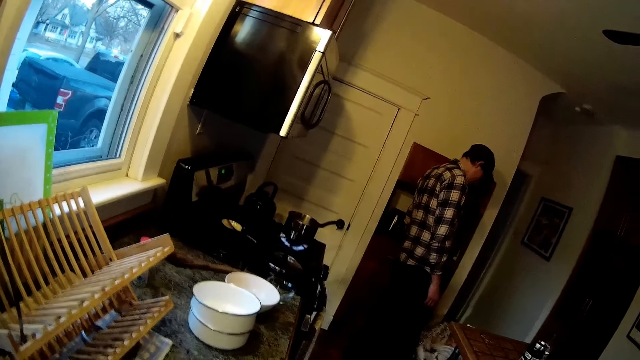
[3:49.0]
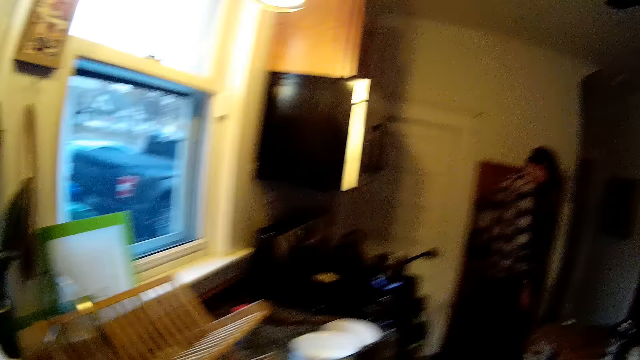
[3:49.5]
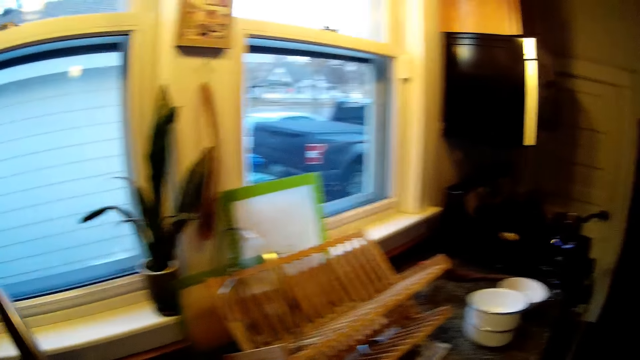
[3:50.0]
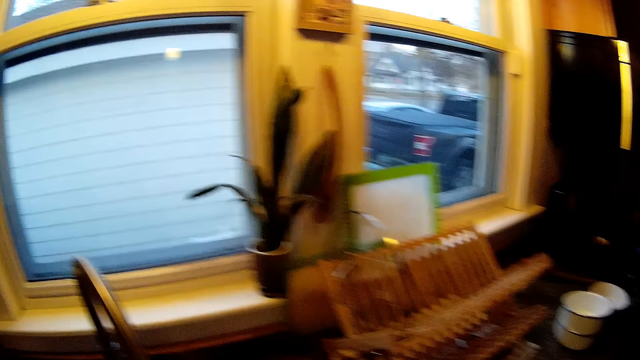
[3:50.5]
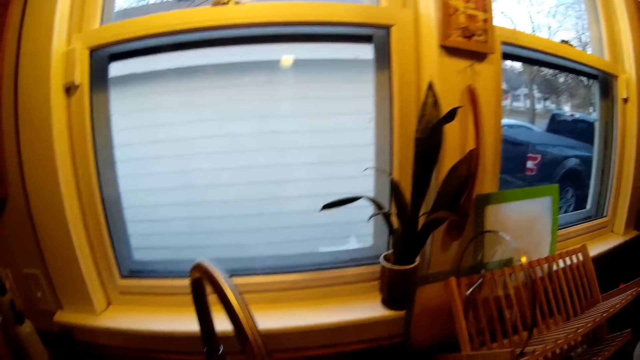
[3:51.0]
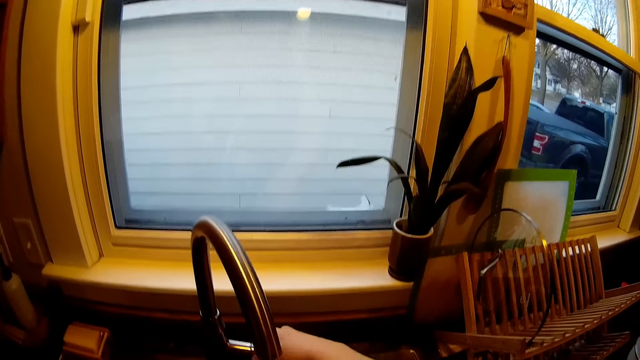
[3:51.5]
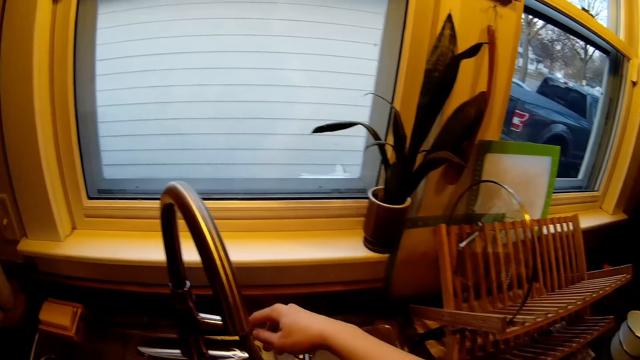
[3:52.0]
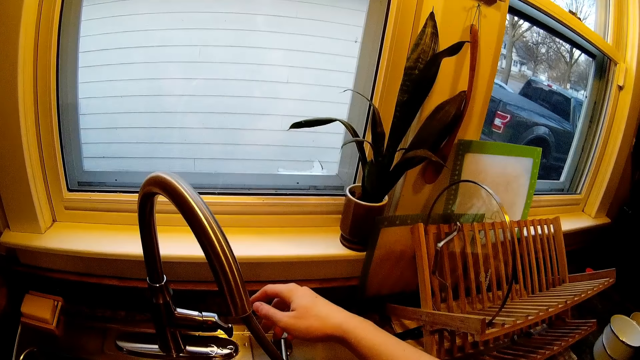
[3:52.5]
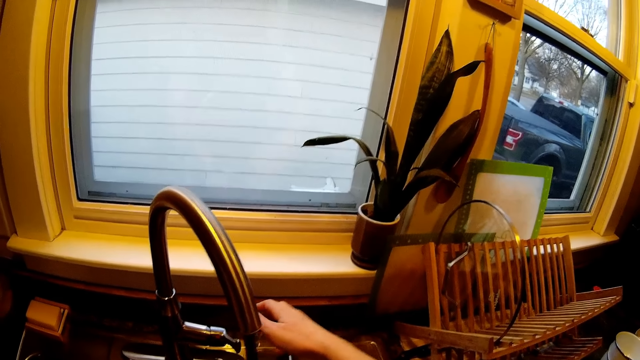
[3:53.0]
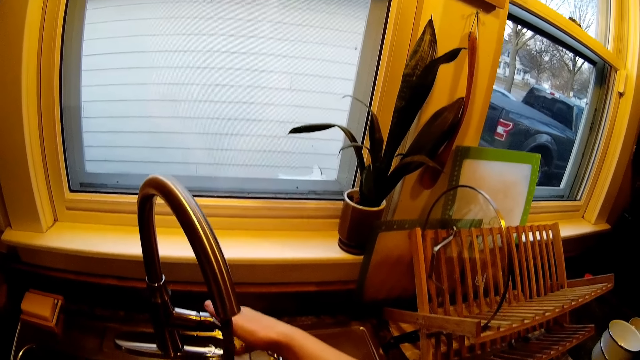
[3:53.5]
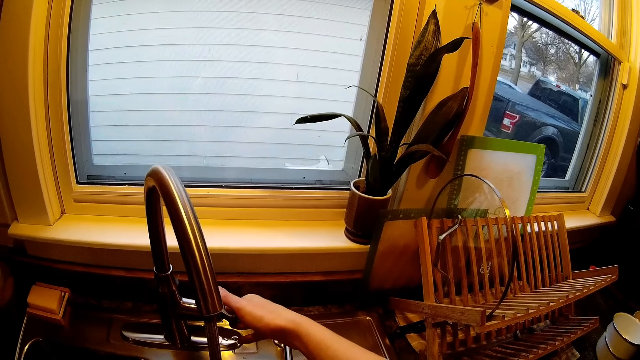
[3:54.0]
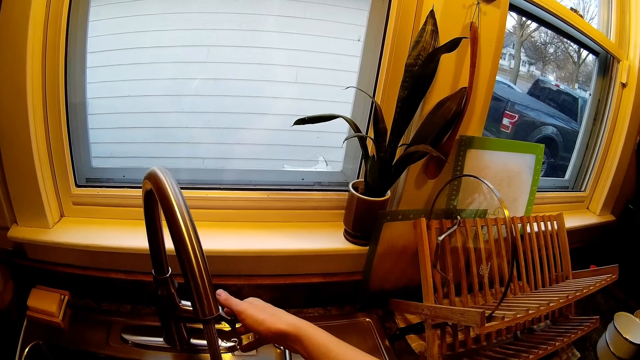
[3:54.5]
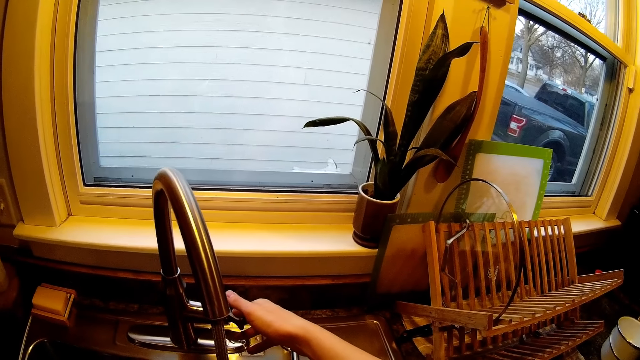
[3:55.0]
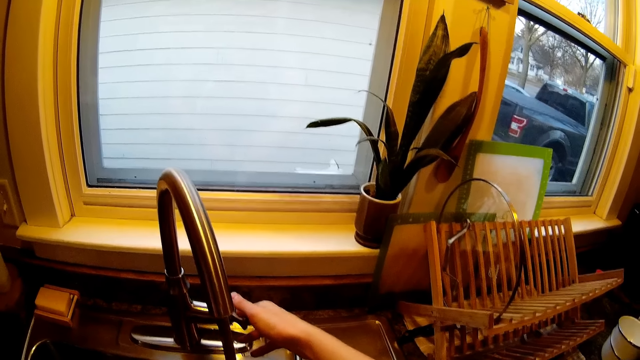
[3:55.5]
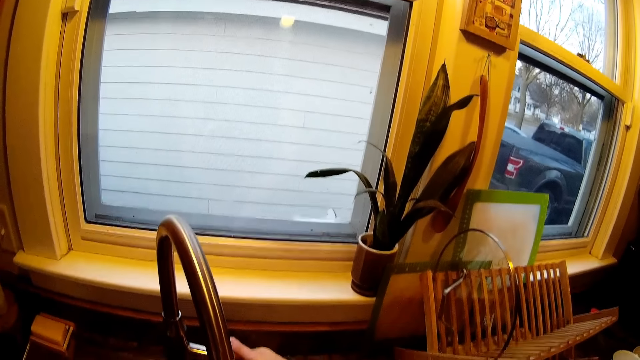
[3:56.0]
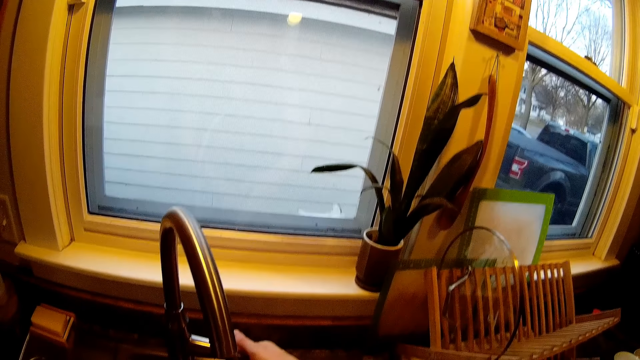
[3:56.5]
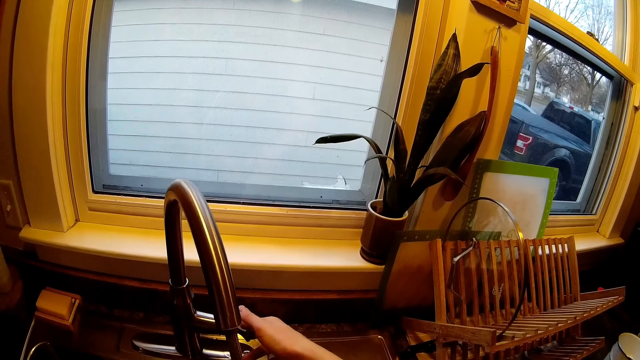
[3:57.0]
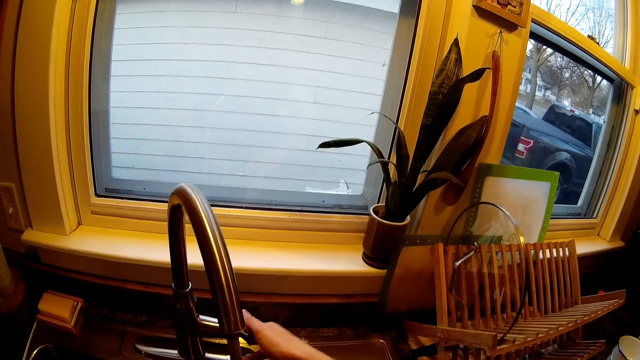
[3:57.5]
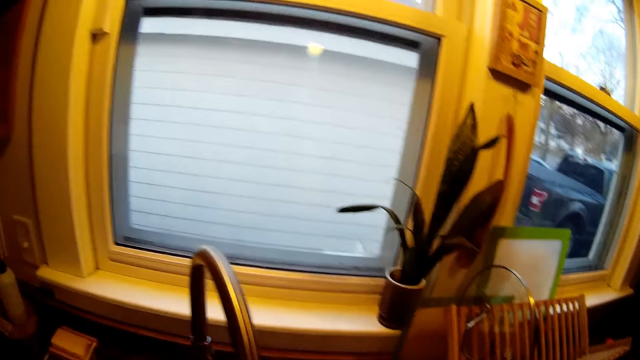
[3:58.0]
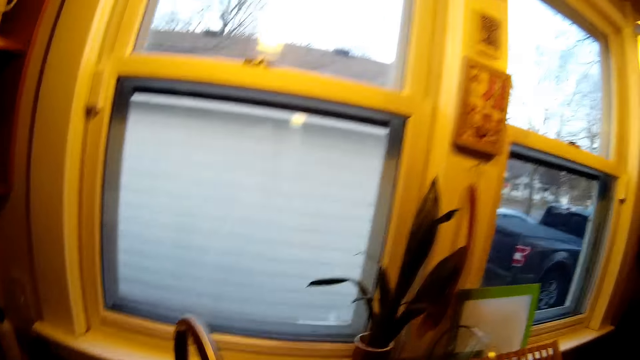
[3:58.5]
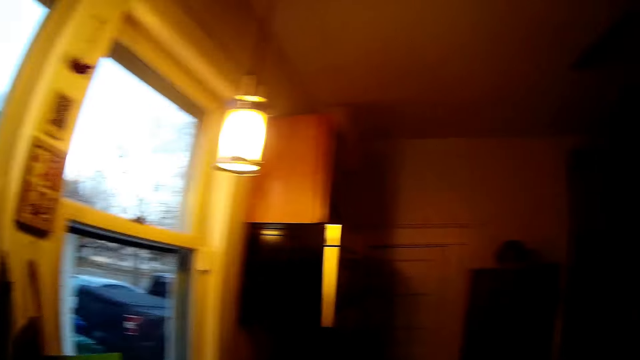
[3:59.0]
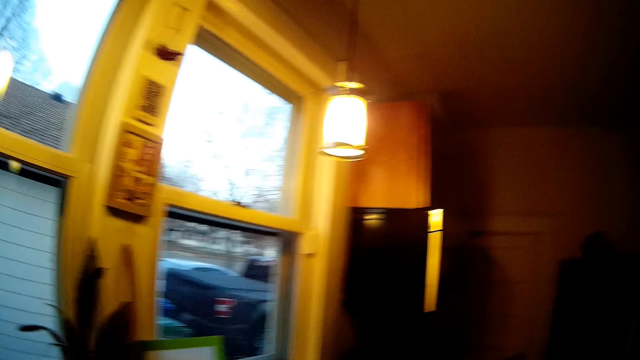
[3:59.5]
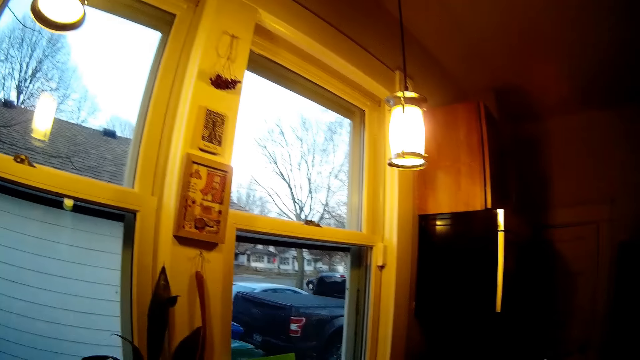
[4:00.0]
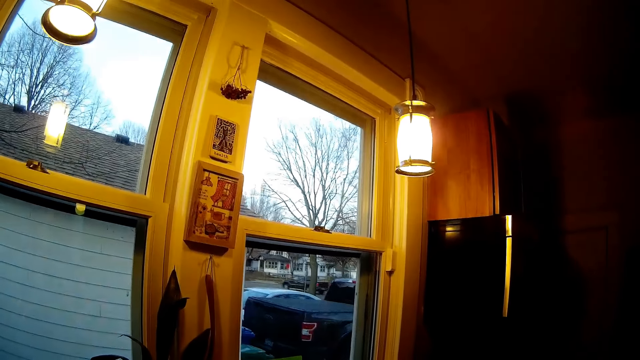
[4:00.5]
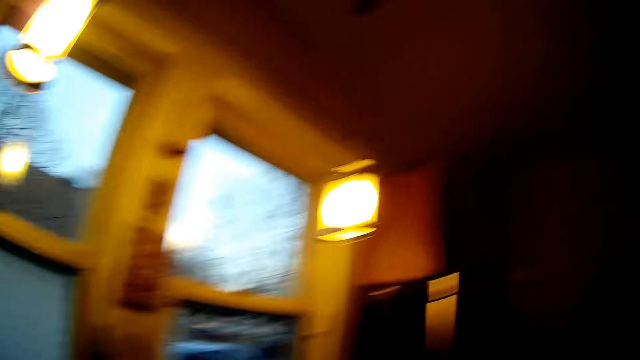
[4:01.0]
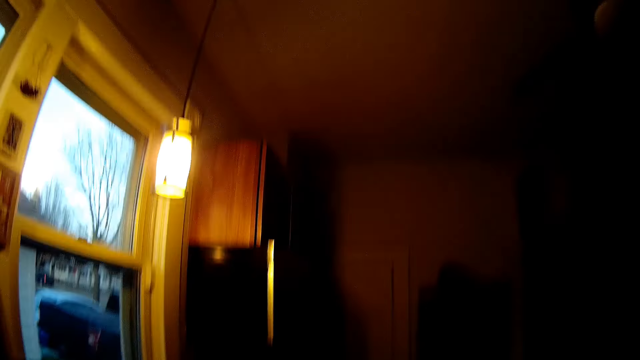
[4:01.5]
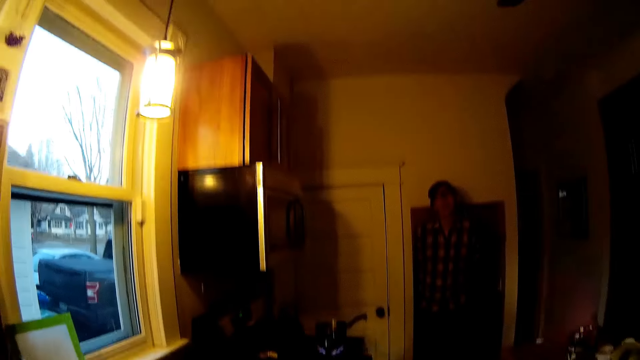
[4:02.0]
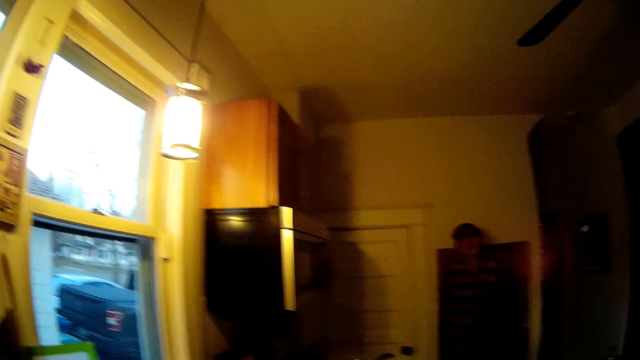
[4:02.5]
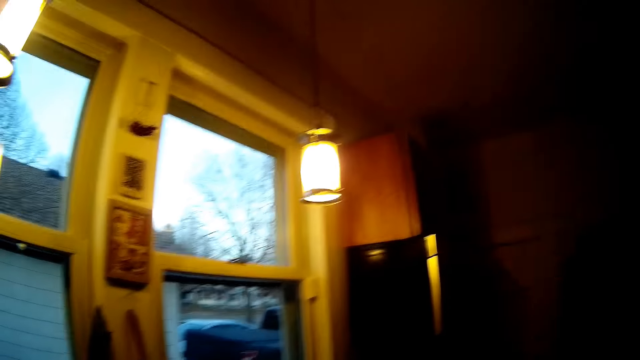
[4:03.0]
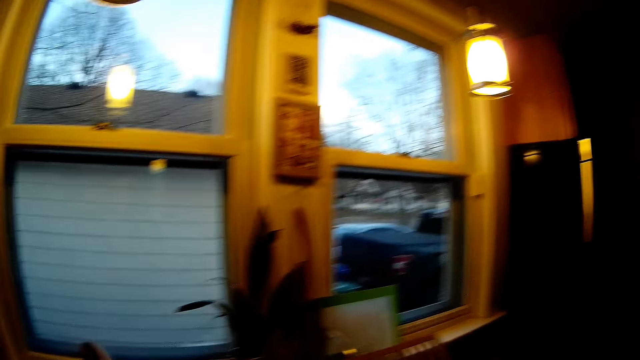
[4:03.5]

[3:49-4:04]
The camera wearer opens the kitchen tap with her right hand. She closes the kitchen tap with her right hand.

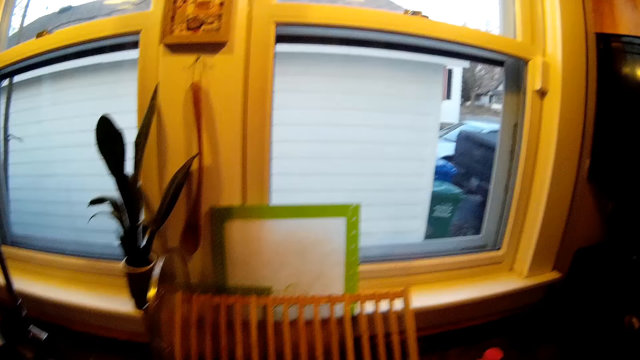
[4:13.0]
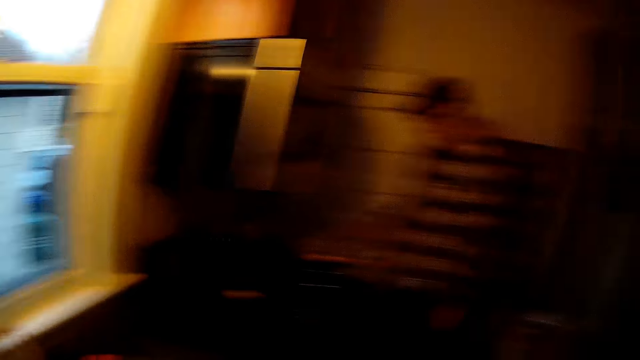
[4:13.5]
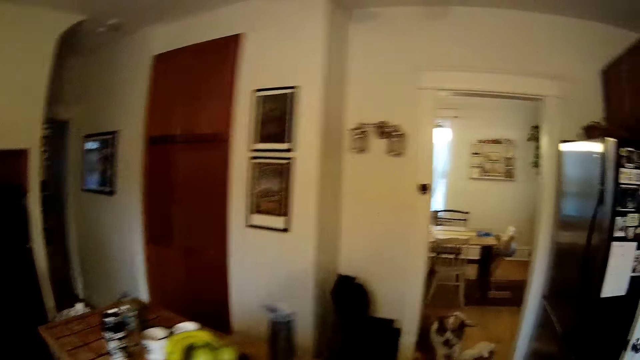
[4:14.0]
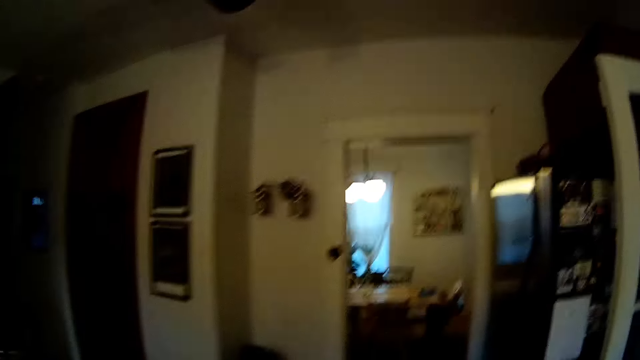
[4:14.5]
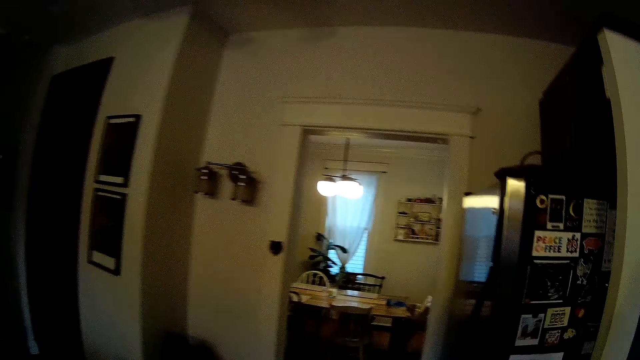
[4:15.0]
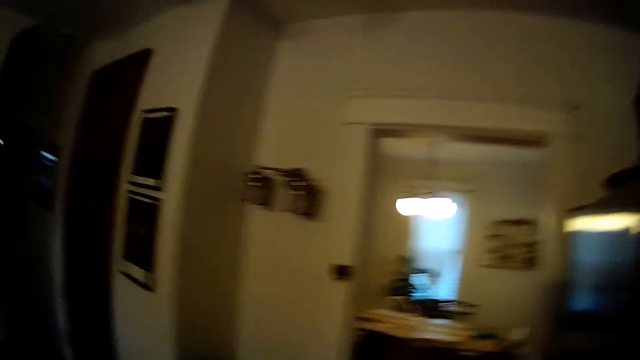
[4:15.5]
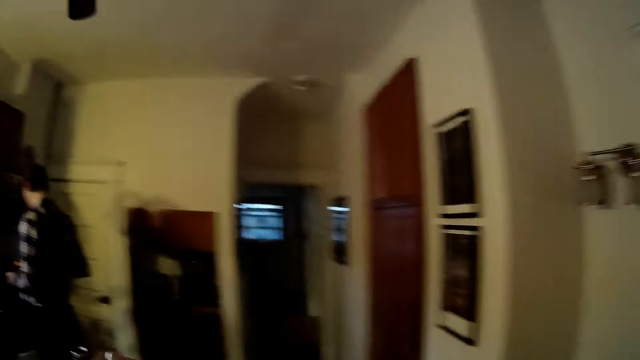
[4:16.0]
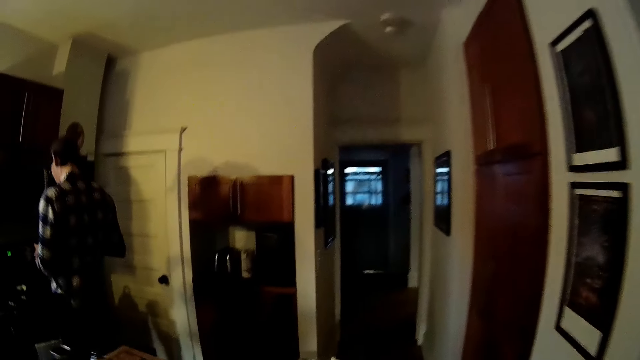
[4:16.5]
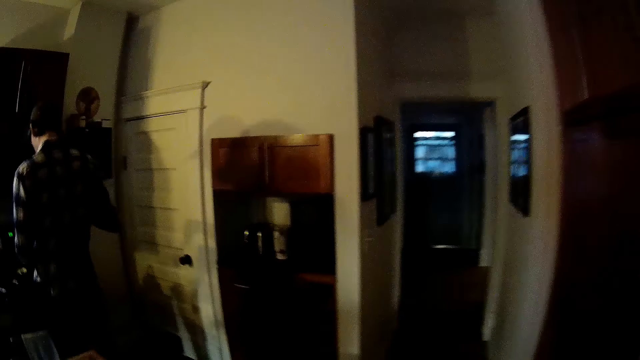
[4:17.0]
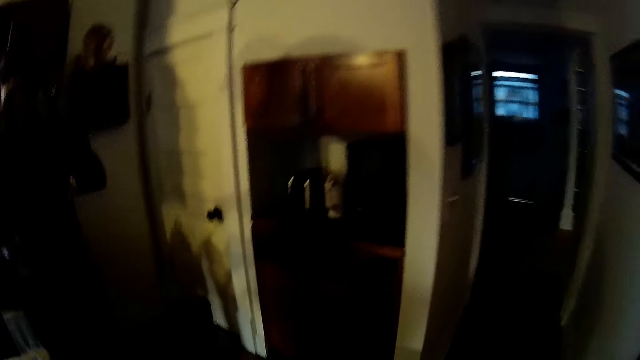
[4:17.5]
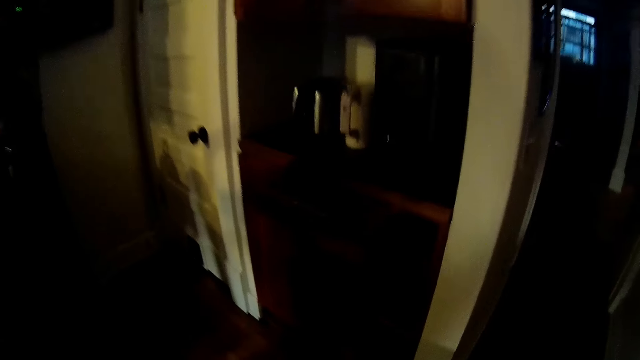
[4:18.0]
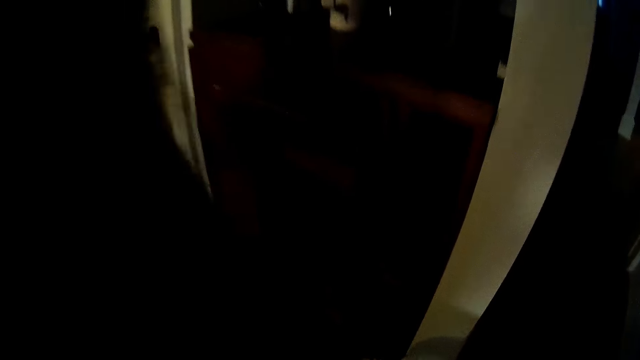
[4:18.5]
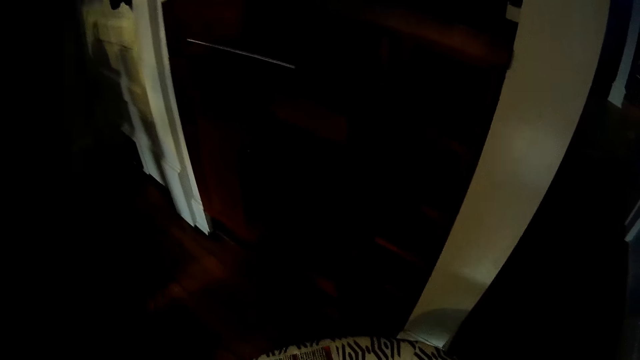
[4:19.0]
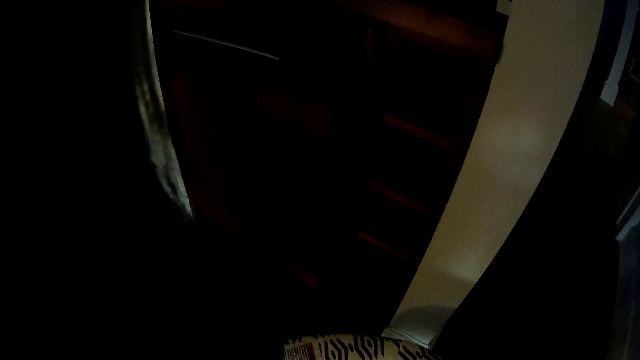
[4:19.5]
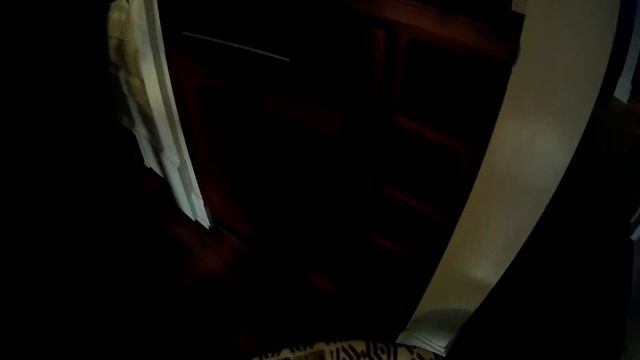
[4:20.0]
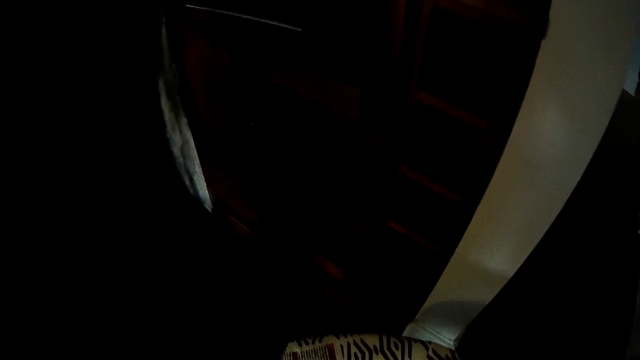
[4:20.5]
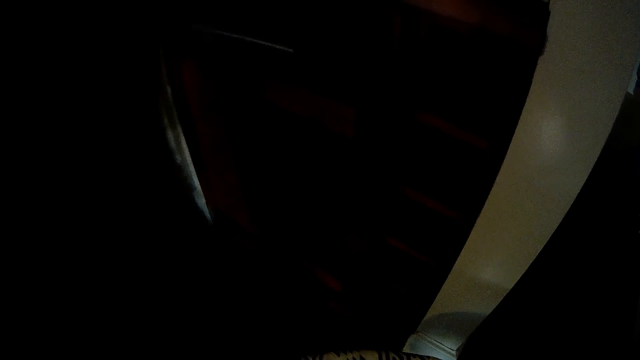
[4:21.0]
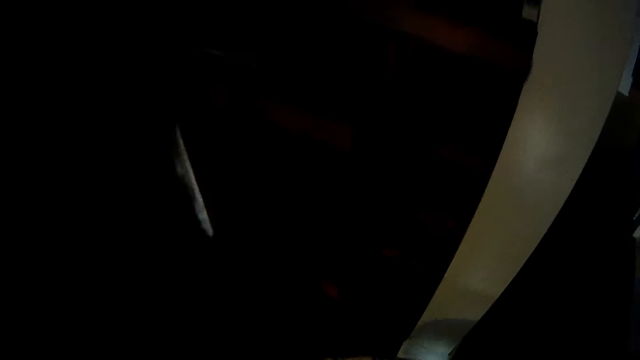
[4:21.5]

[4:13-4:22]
The camera wearer interacts with the baby. They are walking around.
